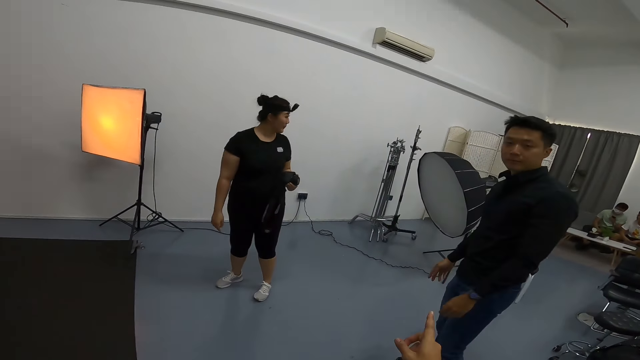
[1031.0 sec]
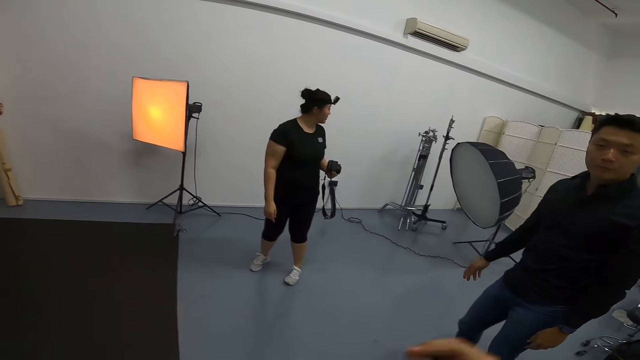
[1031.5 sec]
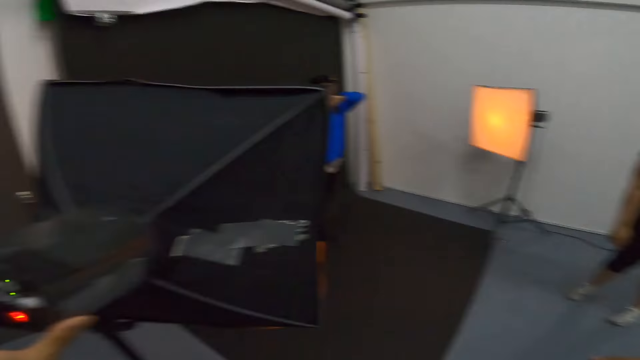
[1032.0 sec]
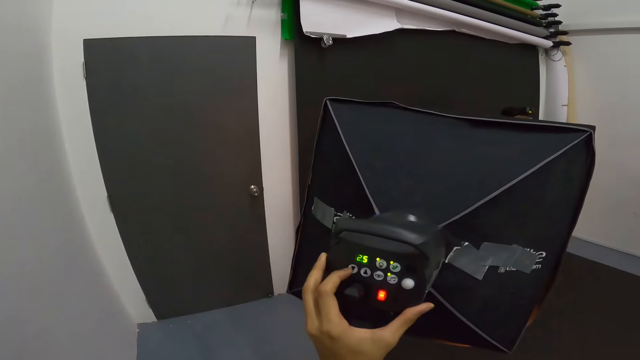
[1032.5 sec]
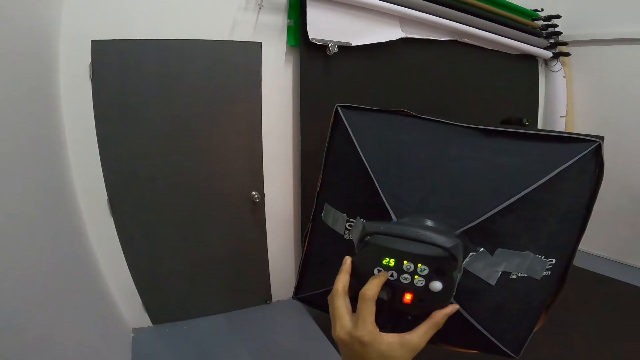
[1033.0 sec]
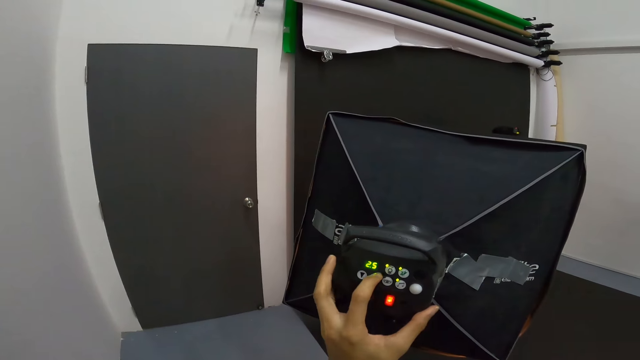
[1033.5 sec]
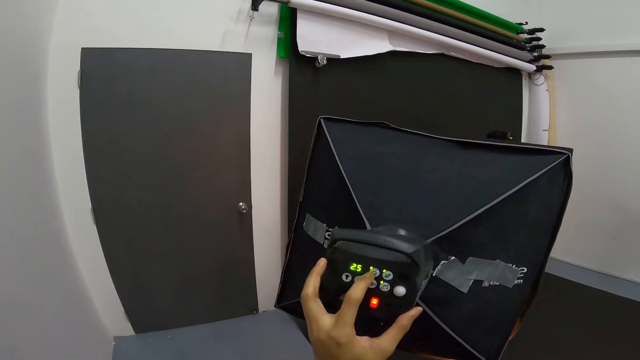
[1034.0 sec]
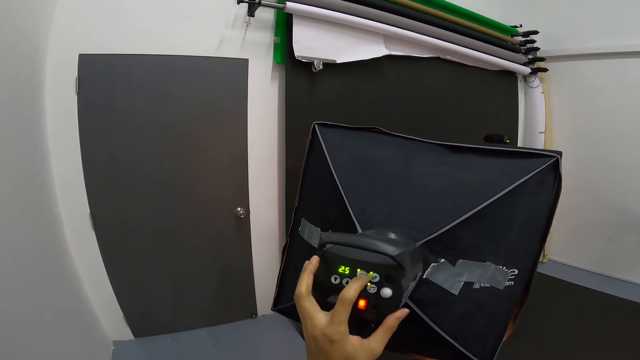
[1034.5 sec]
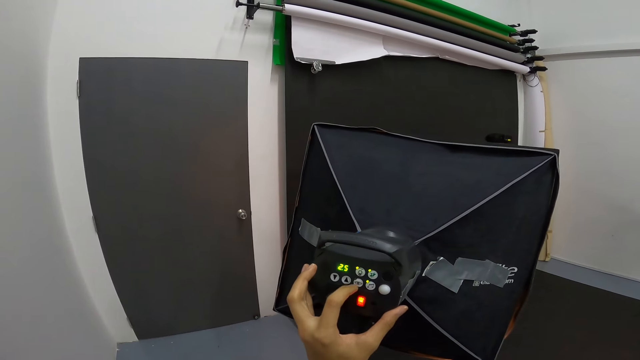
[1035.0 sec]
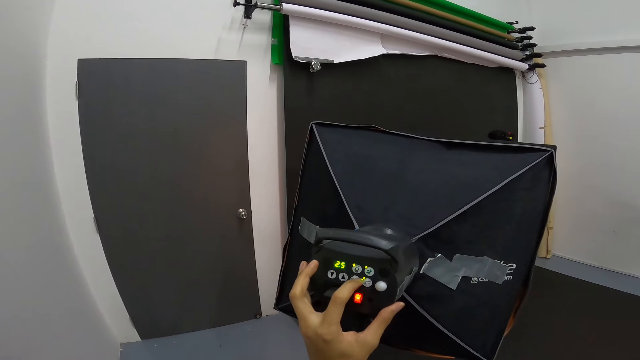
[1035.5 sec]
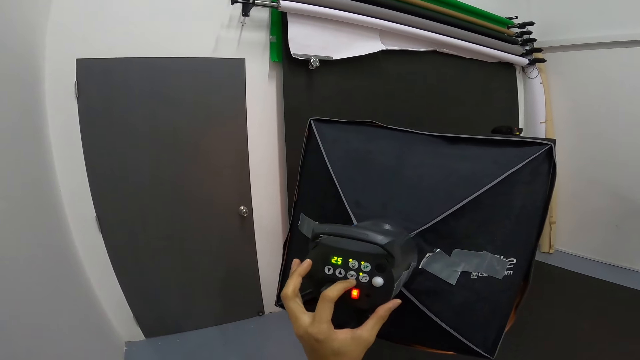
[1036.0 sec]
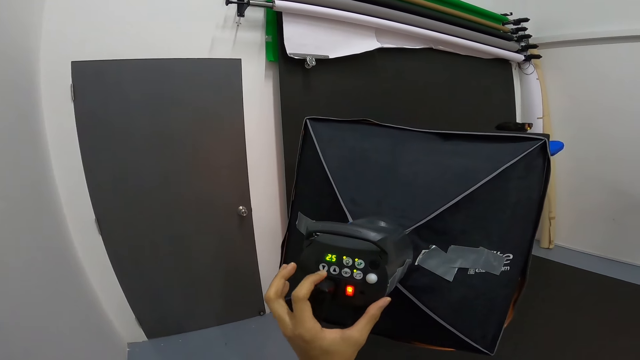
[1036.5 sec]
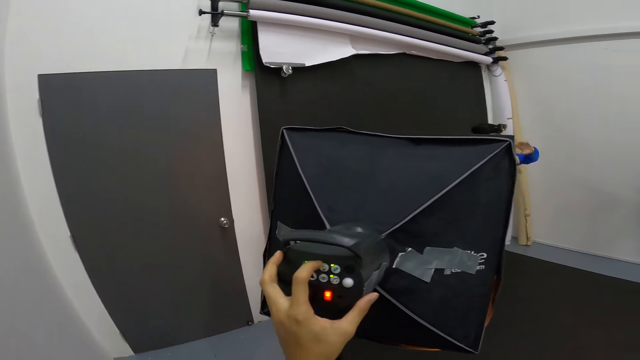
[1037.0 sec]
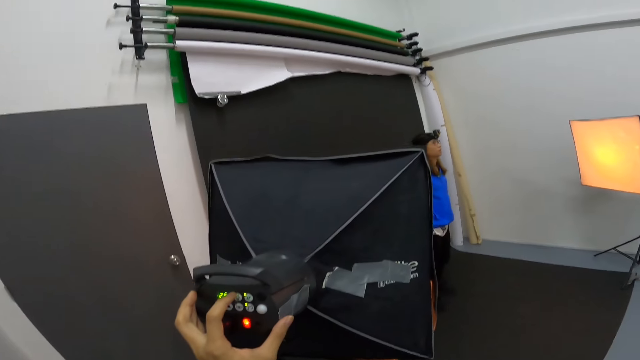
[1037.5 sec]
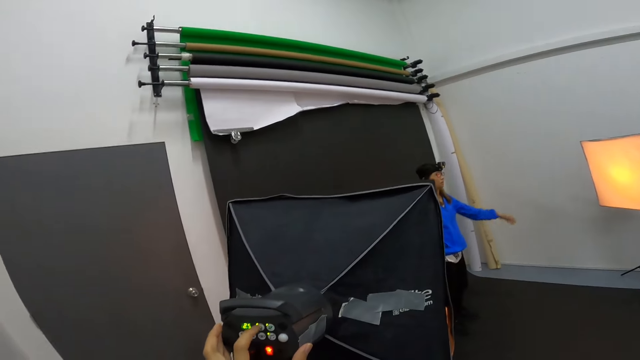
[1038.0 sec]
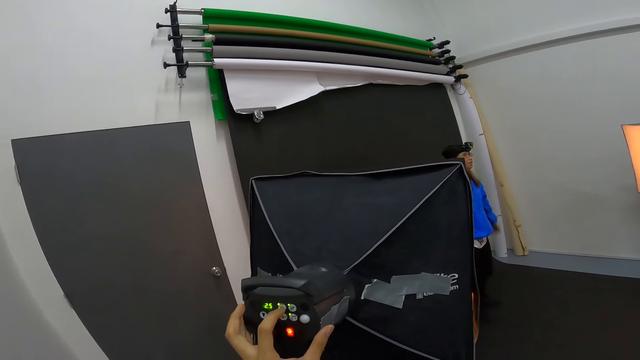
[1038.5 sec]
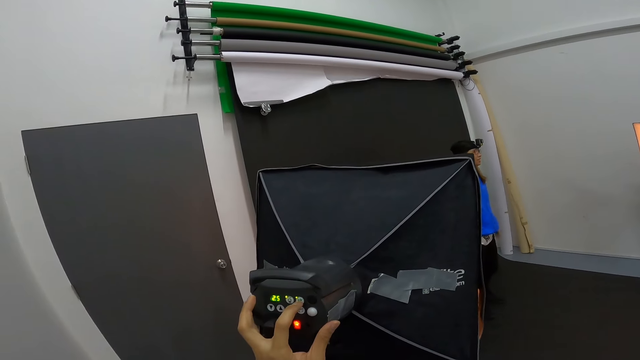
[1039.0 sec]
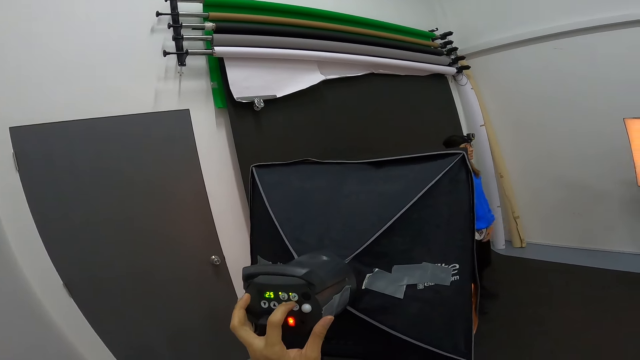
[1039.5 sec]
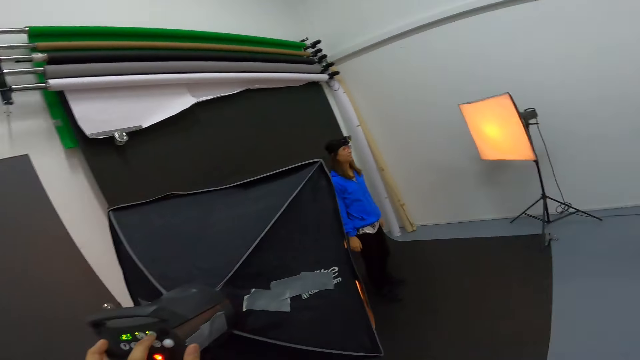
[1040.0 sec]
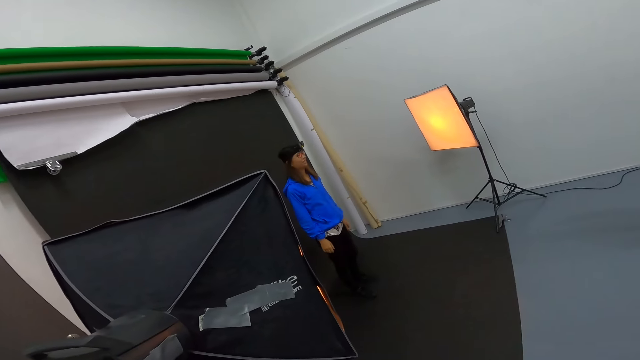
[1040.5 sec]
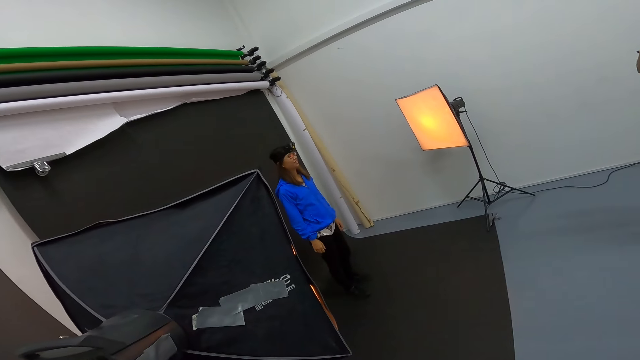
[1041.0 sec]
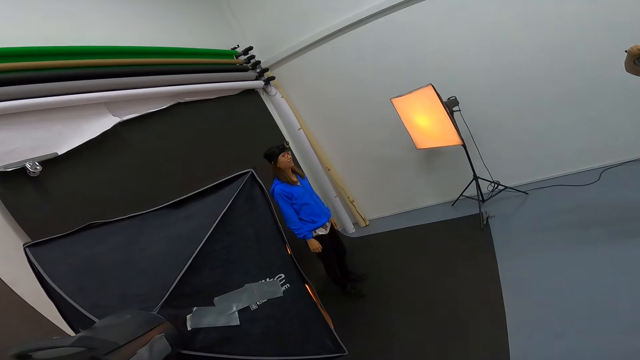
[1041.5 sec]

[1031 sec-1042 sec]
The camera wearer adjusts the studio lights as they converse with a woman and a man. They press buttons on the studio light. Another woman lifts her hands while photos of her are being taken by the first woman.

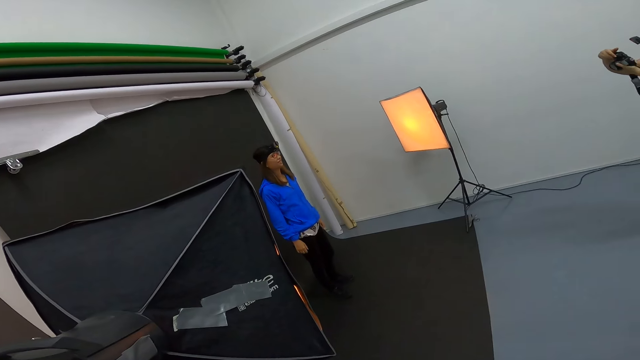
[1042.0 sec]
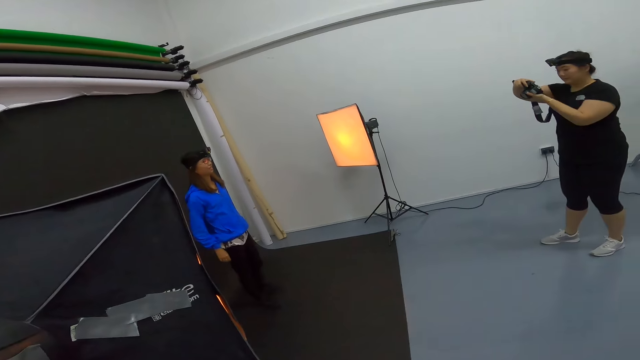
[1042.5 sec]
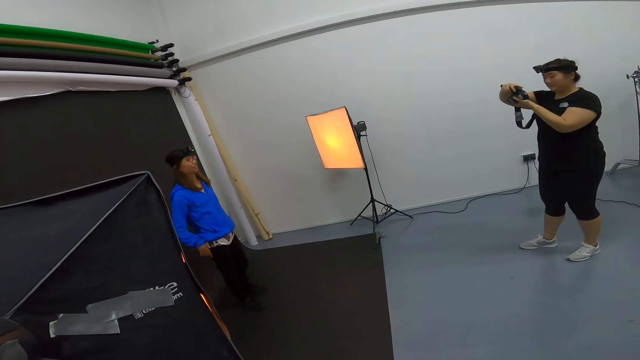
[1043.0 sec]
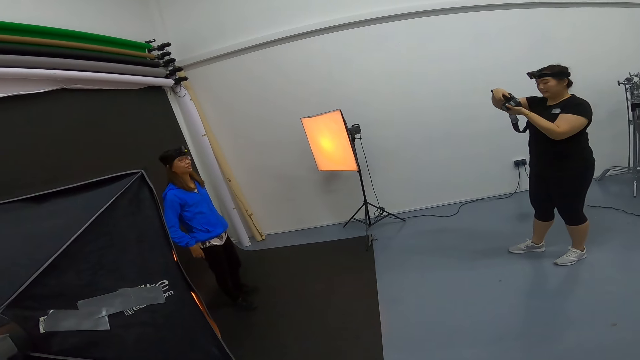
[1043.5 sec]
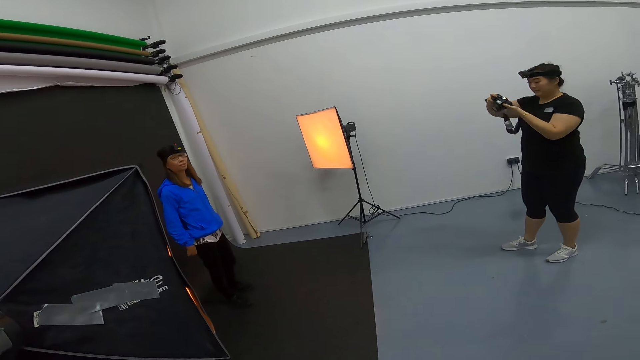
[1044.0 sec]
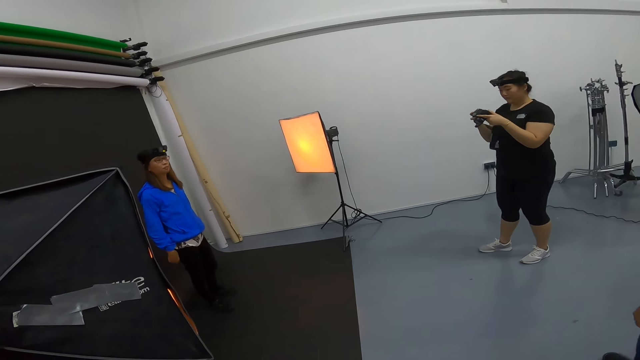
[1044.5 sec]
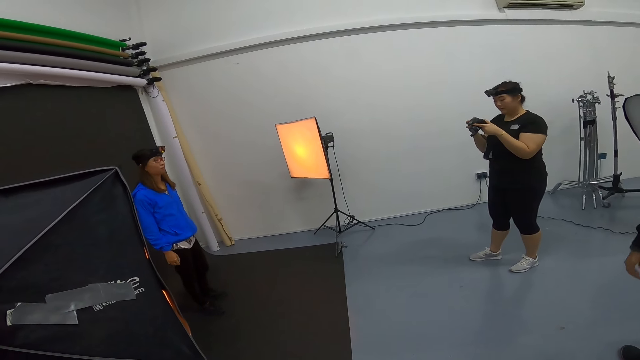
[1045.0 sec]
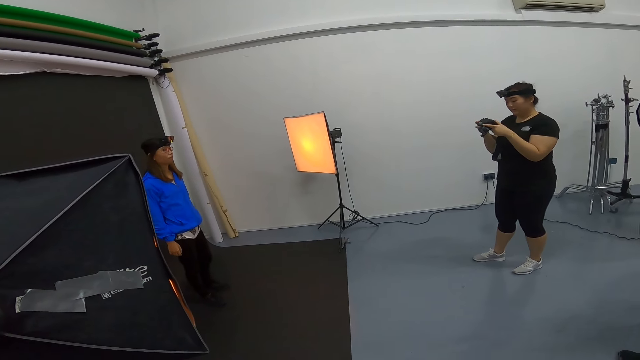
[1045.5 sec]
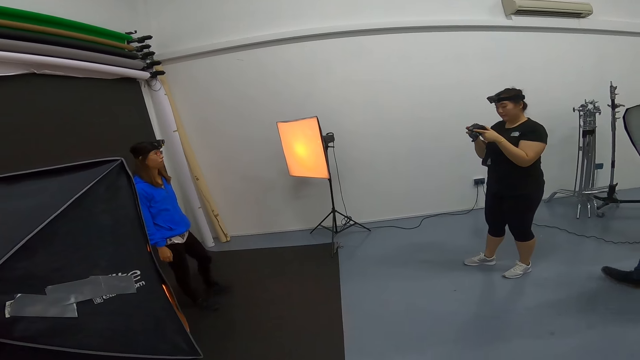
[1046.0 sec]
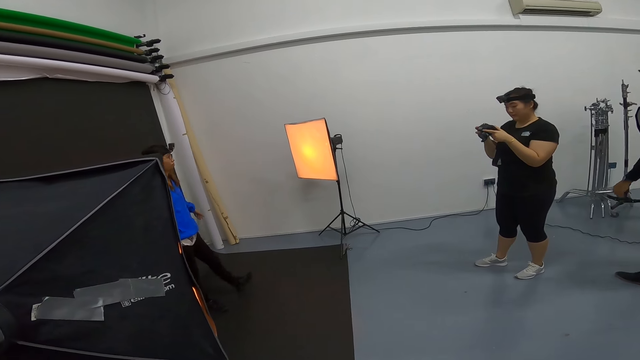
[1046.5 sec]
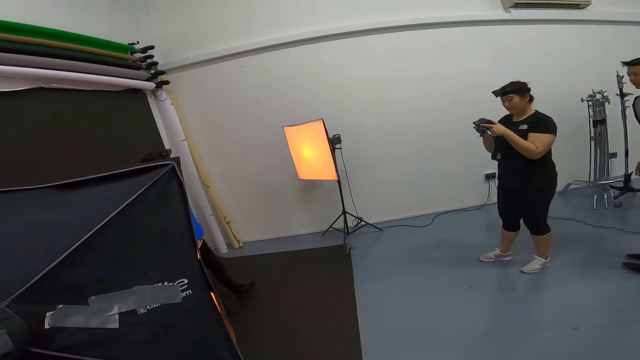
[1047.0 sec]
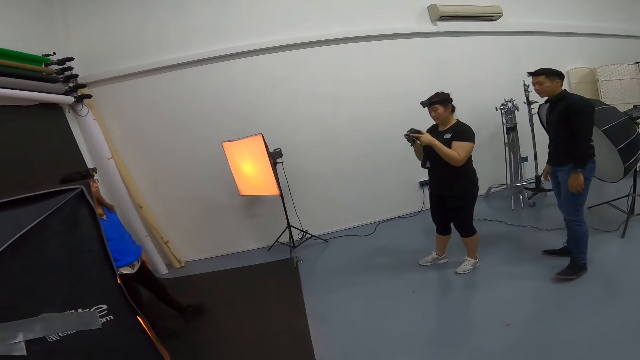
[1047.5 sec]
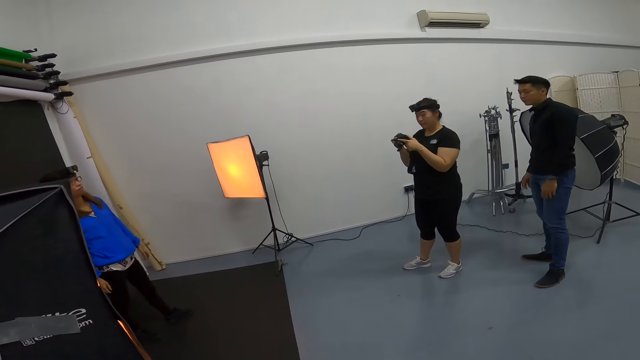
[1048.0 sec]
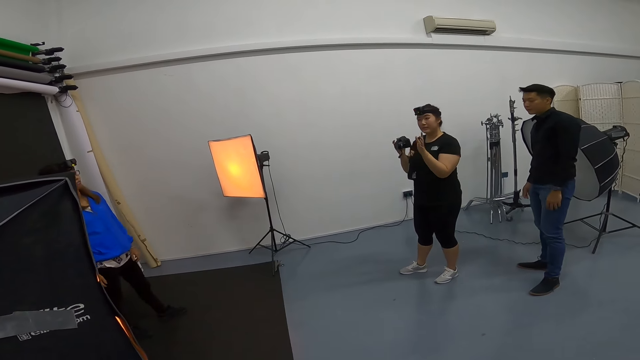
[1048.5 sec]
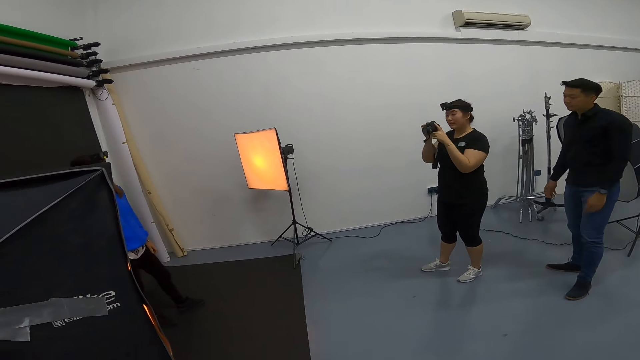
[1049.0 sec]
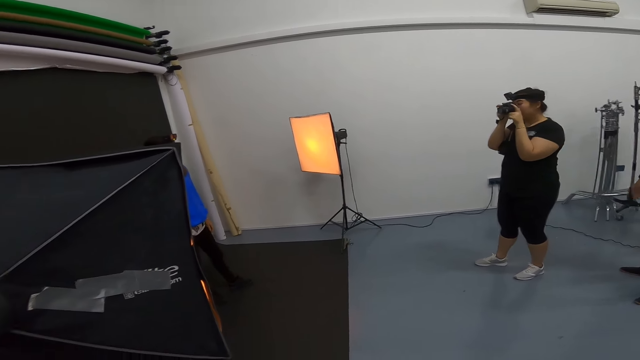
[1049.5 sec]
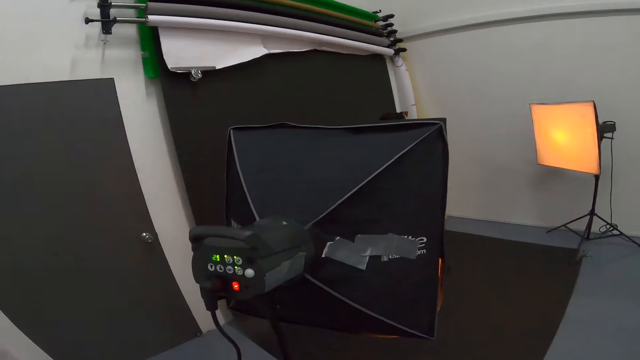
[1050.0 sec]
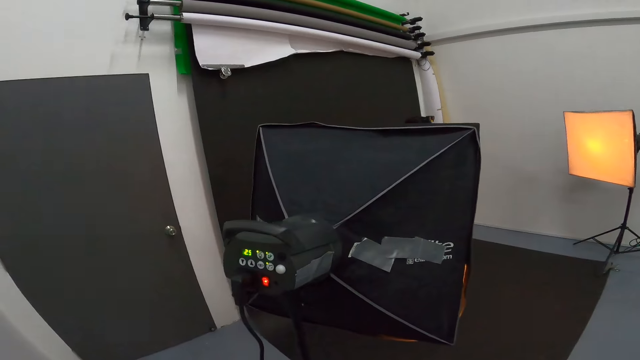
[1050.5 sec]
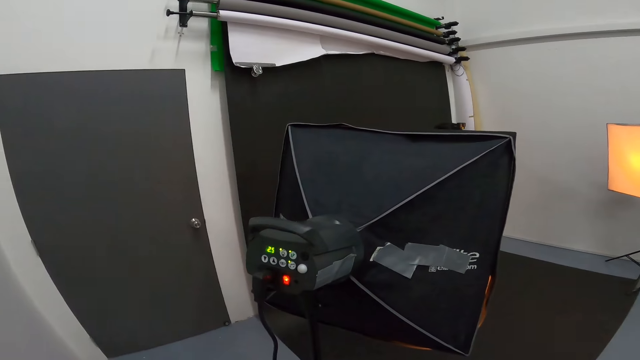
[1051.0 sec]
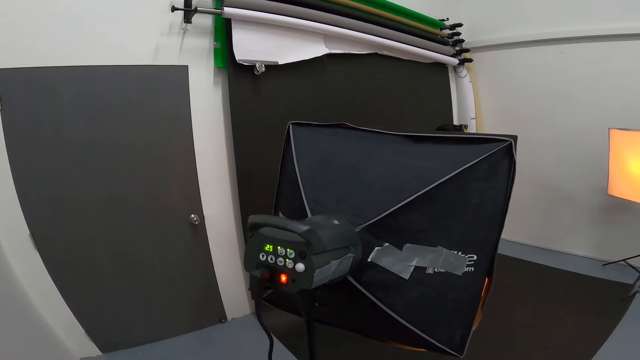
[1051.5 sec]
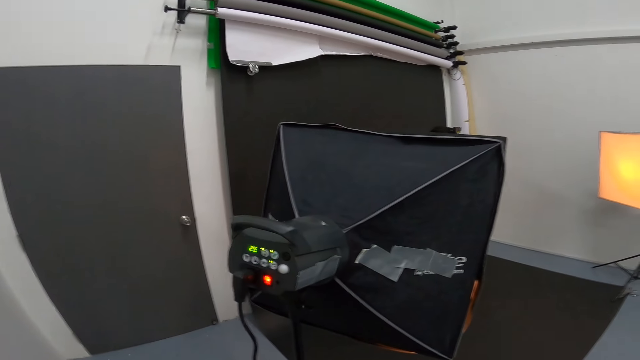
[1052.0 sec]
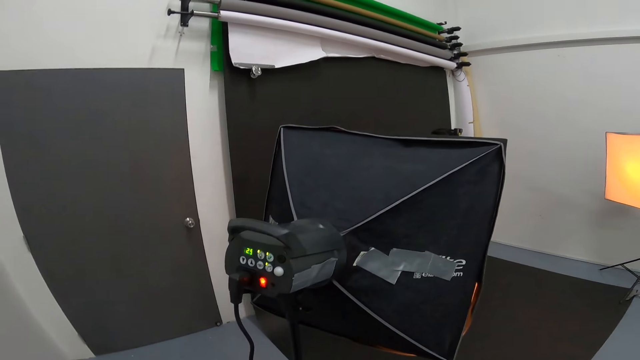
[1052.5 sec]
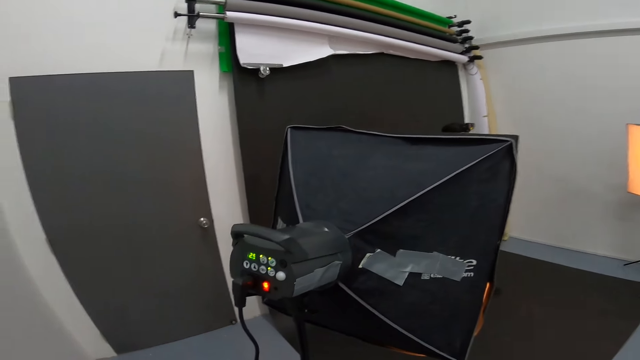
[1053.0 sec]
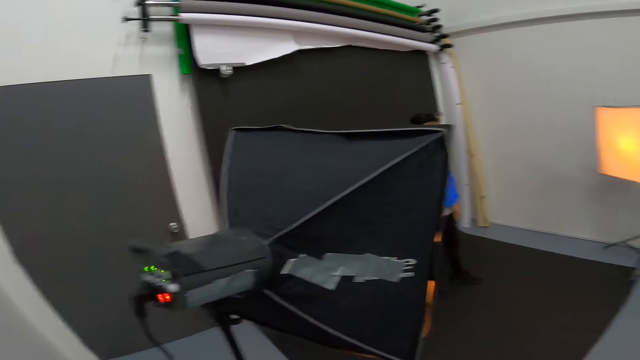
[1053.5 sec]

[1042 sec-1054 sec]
A woman takes photos of another woman. The first woman checks the camera as she converses with a man. The first woman takes photos of the other woman.
